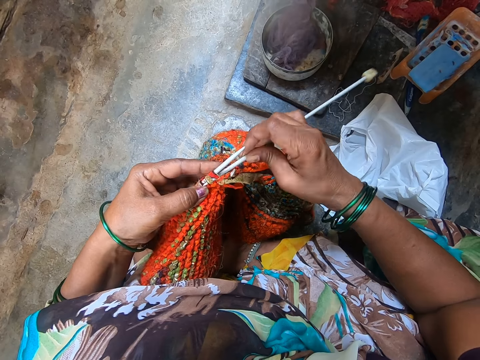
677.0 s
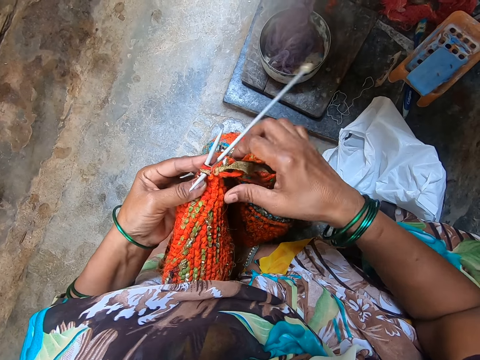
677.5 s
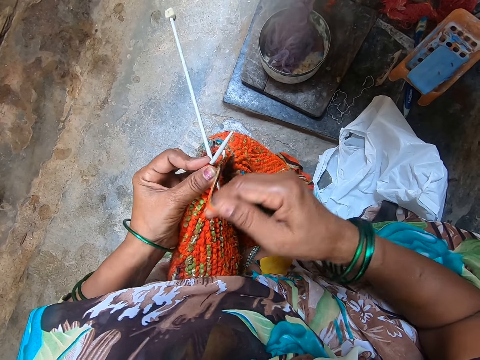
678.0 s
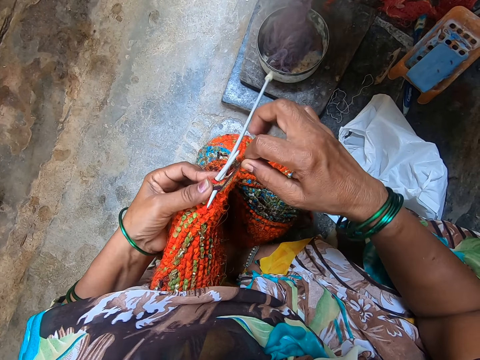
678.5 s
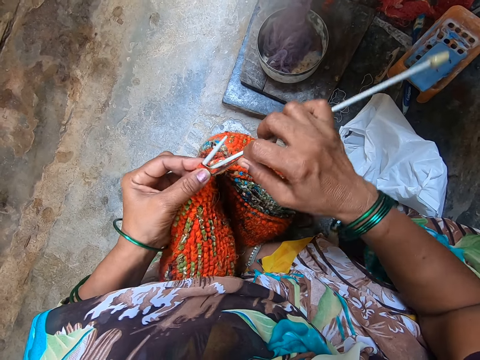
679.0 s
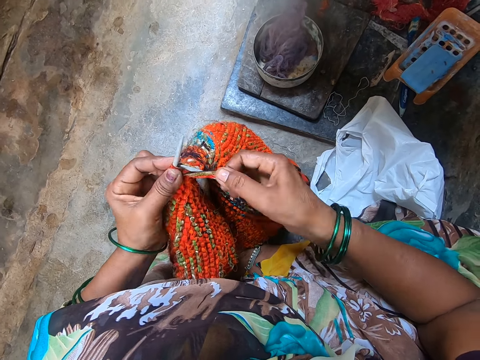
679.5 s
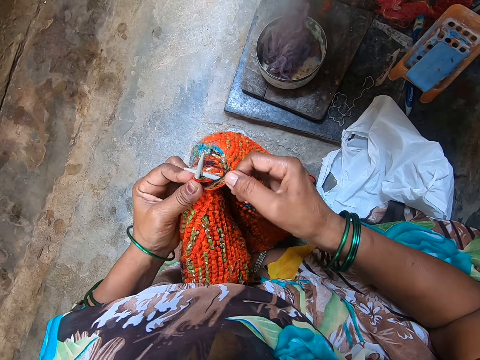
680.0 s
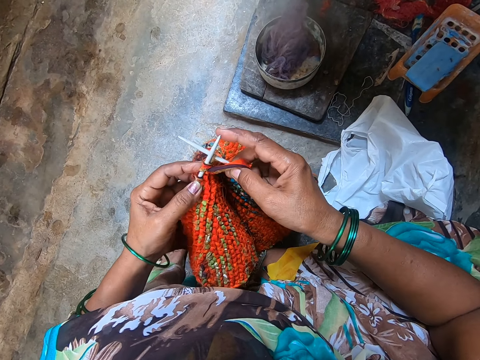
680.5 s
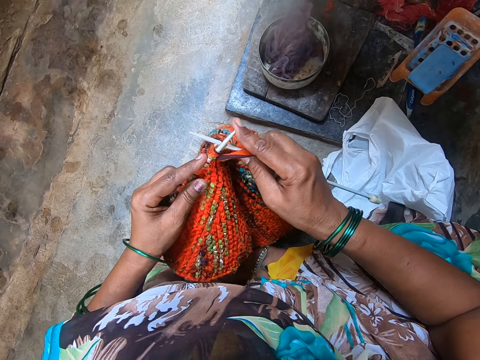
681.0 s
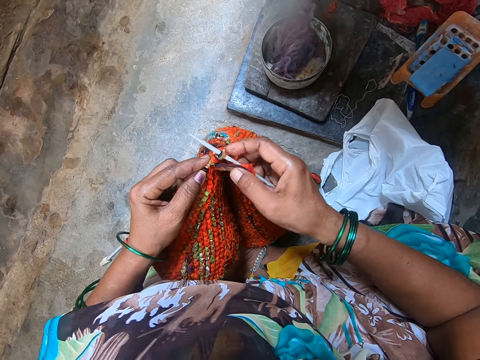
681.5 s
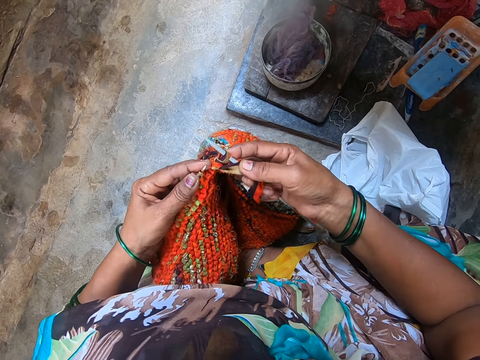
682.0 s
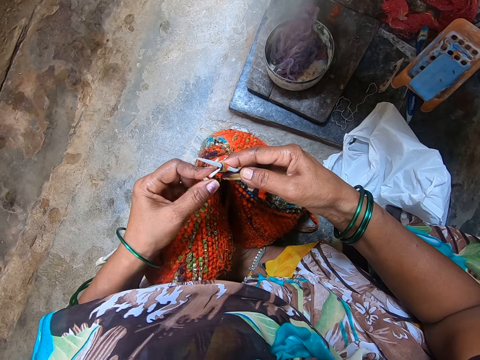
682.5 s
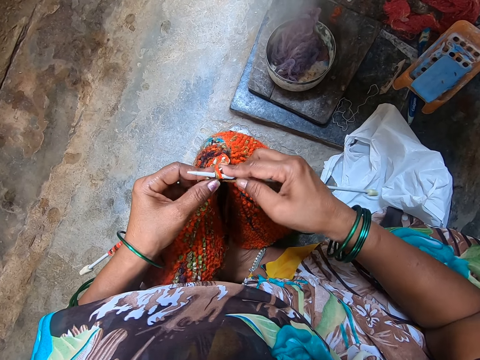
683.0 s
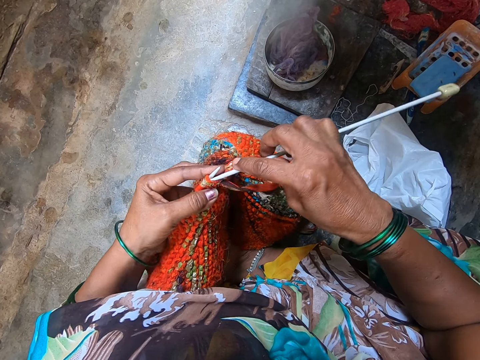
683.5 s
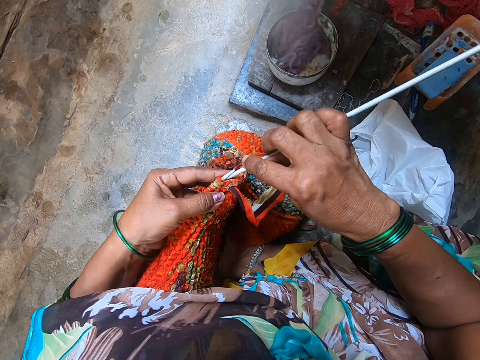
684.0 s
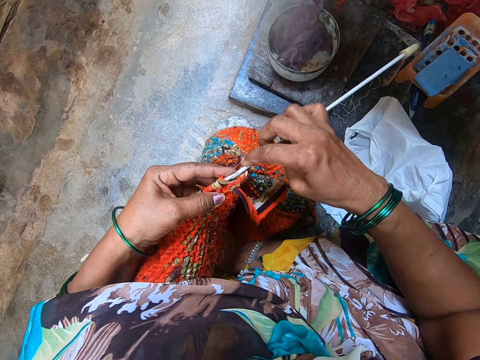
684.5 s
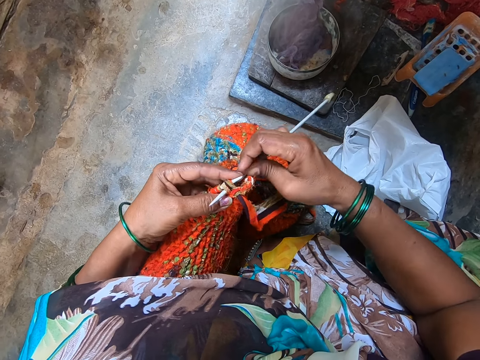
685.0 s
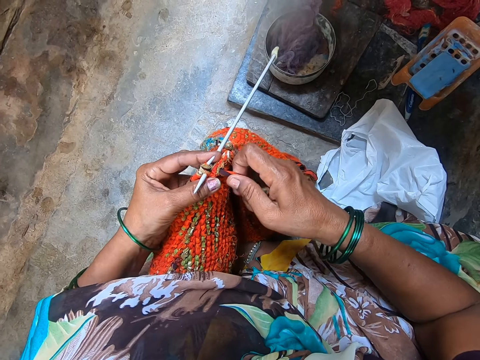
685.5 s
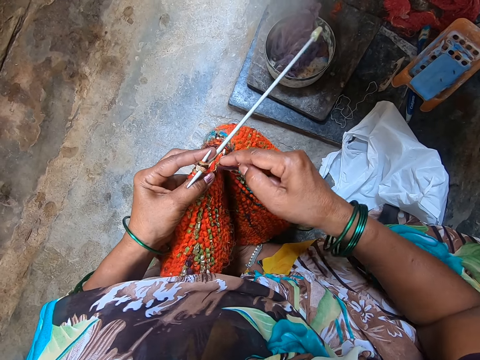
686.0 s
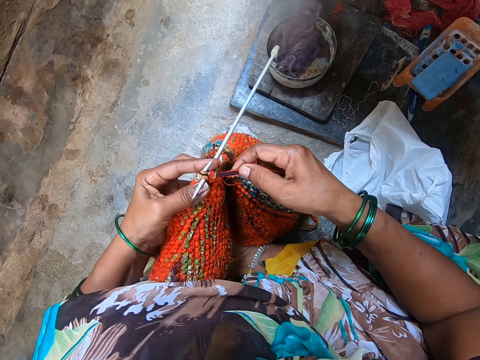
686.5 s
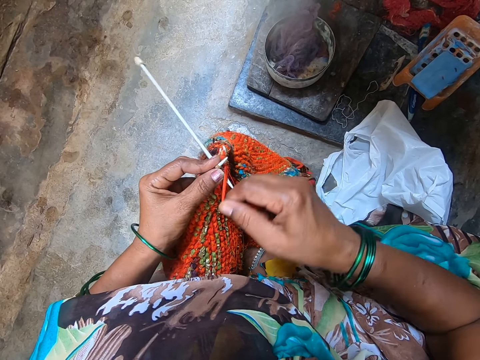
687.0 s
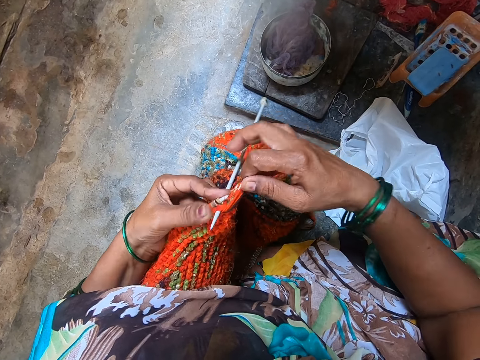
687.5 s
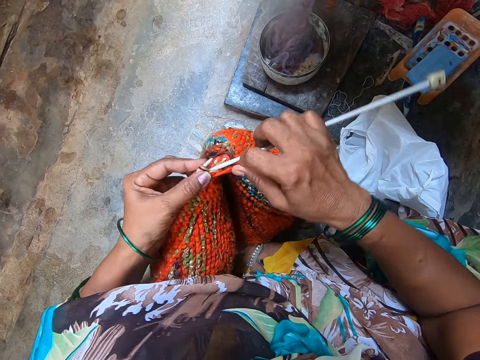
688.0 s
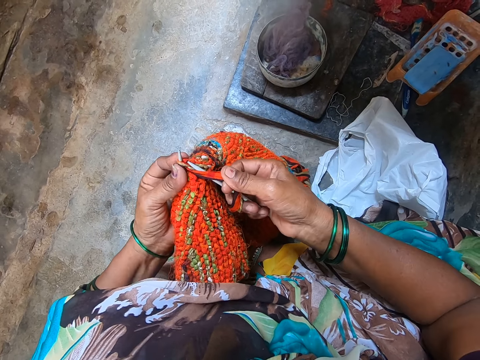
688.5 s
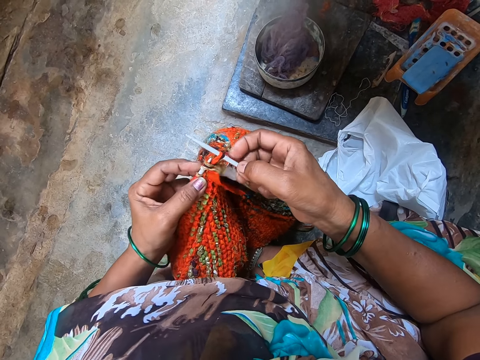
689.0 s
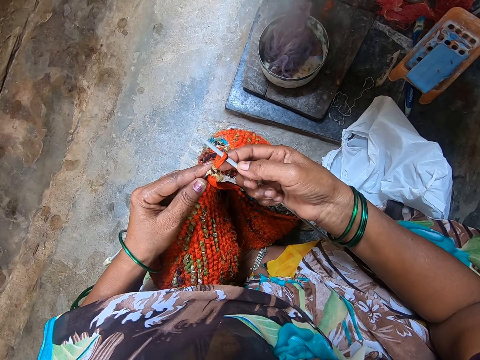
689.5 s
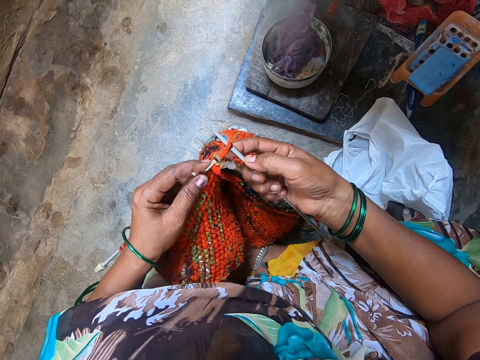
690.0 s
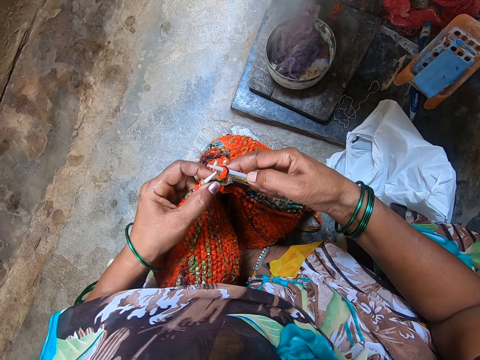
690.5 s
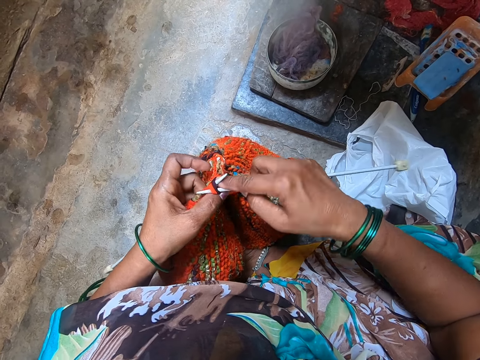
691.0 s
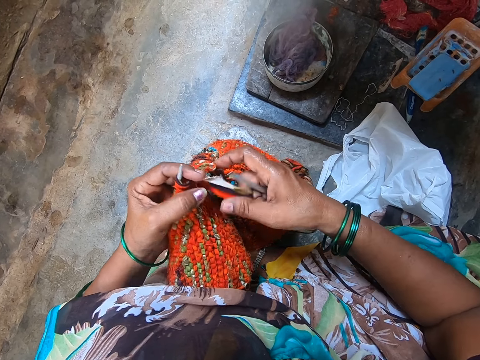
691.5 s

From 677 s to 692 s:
The camera wearer knits the fabric with yarn and the knitting needles. They knit the cloth with the knitting needle.

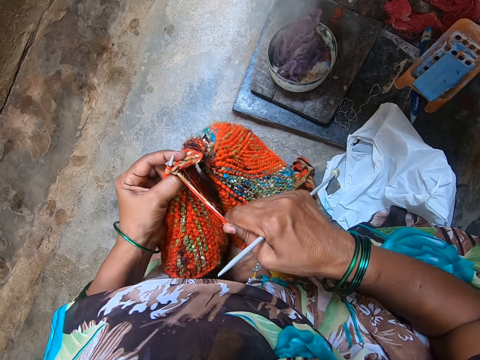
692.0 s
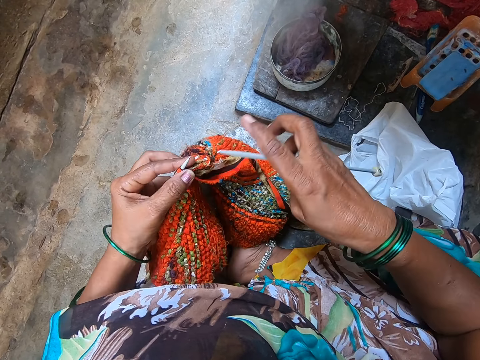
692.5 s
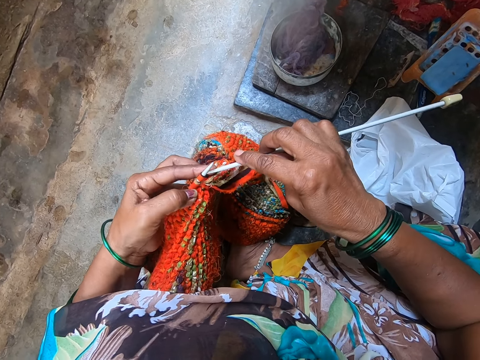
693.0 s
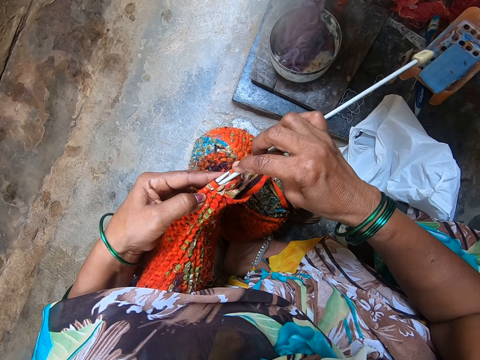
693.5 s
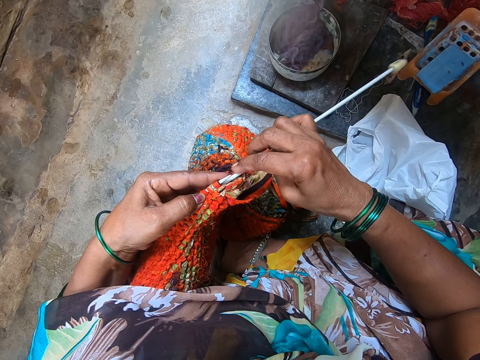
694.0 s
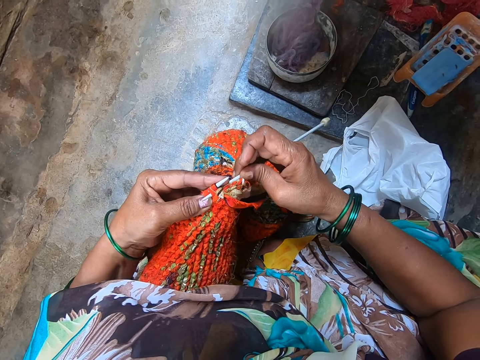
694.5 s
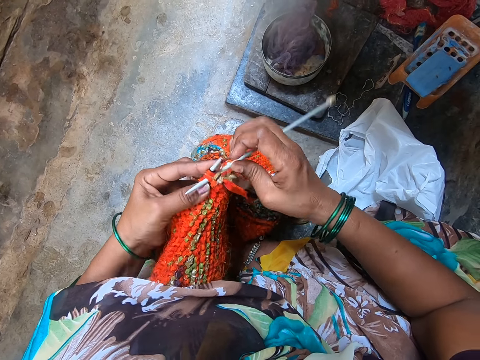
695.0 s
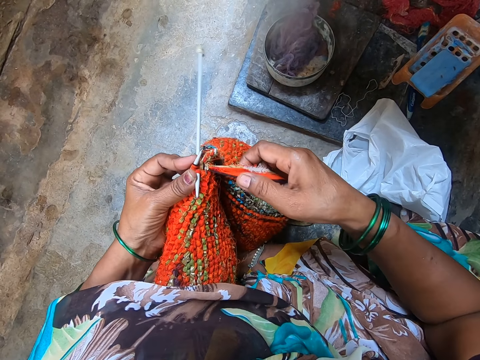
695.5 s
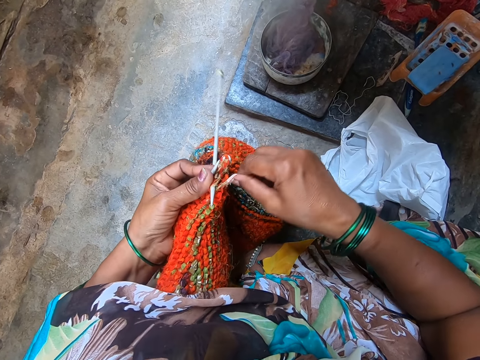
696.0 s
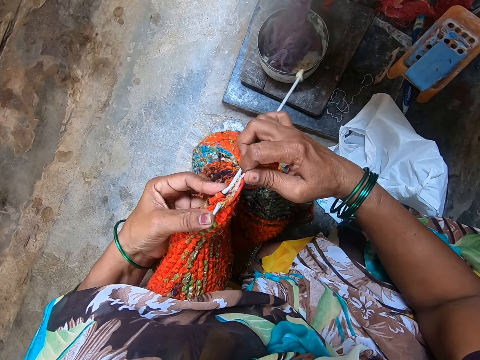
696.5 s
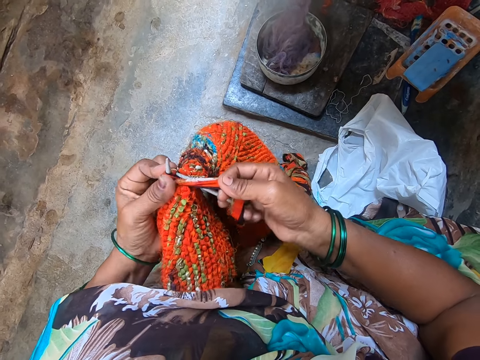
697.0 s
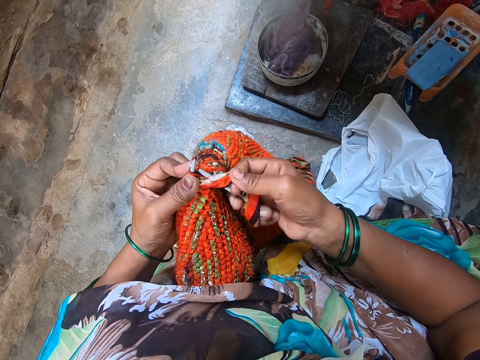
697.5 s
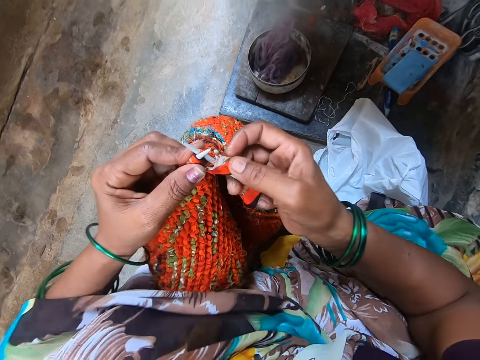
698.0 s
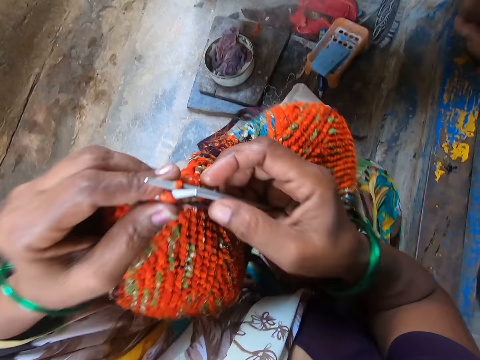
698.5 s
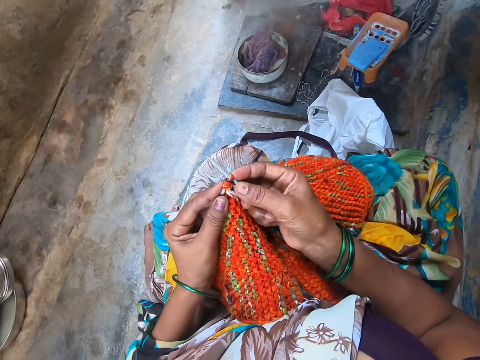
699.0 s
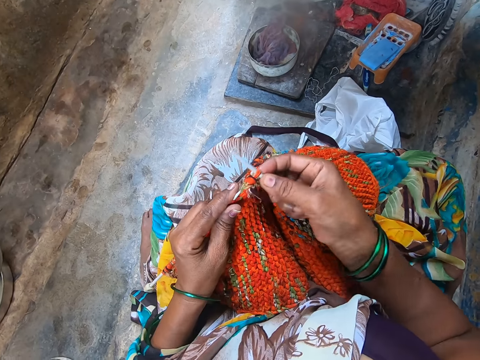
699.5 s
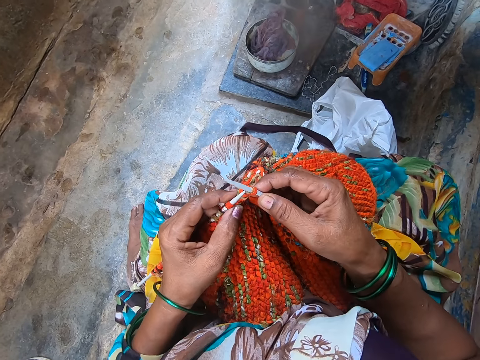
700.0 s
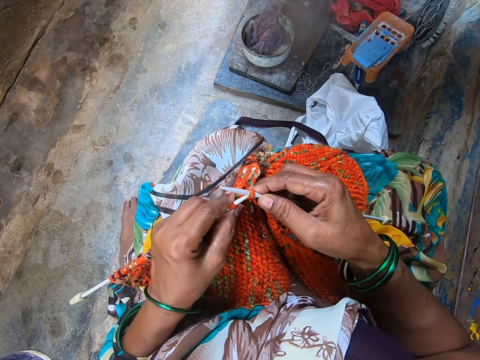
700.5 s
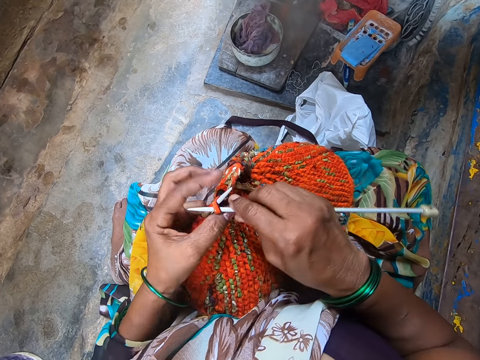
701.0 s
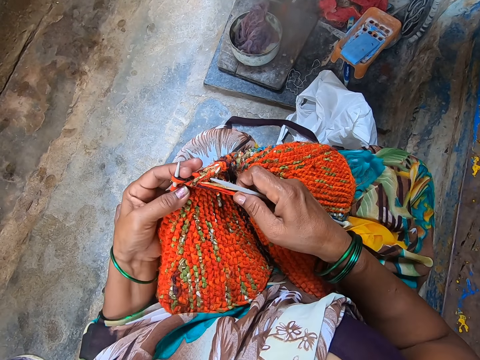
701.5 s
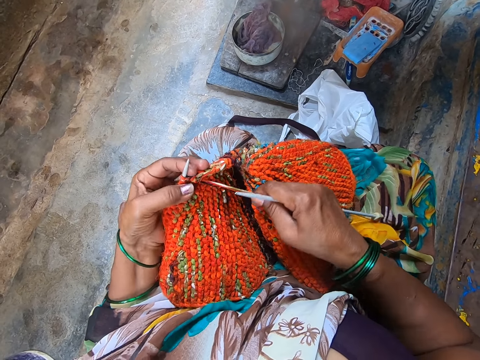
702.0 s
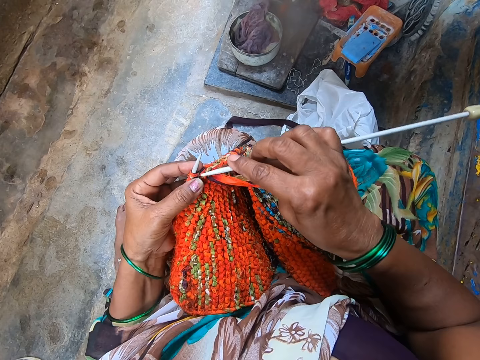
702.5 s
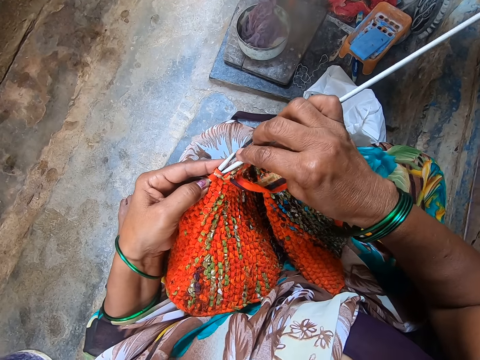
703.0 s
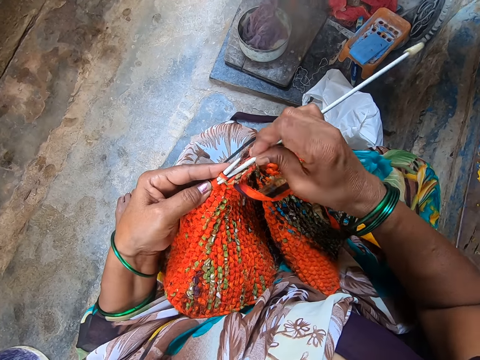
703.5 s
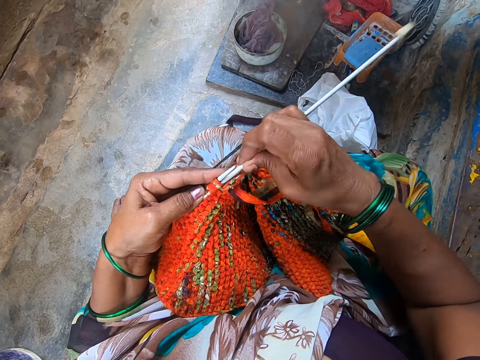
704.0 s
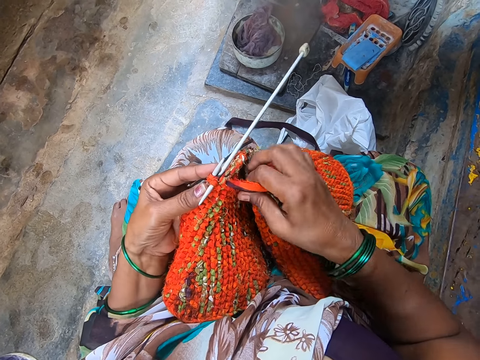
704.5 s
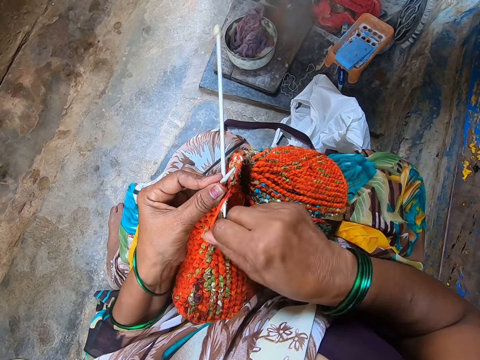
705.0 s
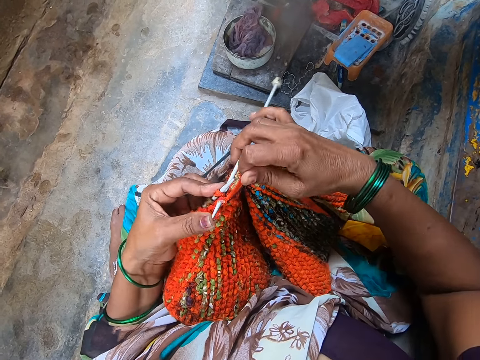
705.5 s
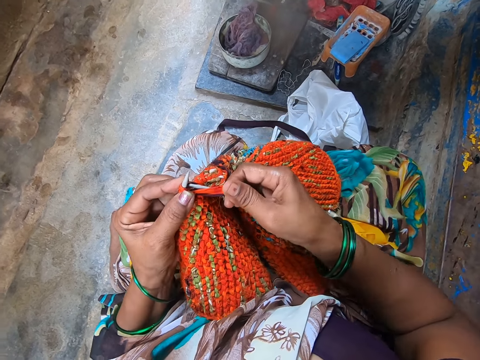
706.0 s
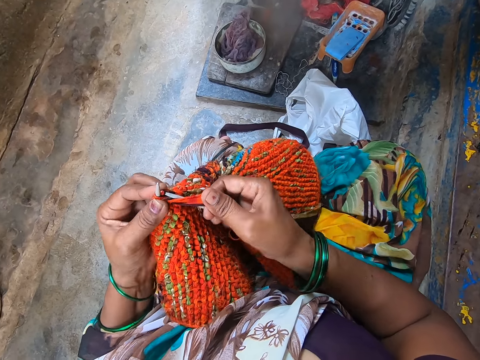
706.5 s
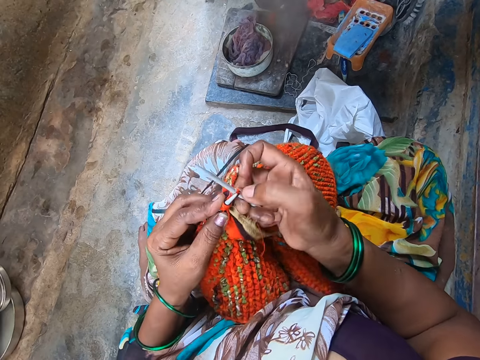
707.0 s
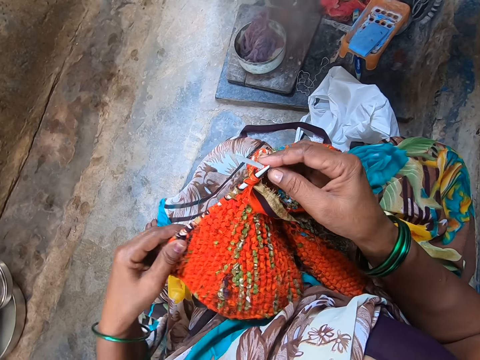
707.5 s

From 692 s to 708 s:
The camera wearer pulls up the cloth. They knit the cloth with a knitting needle.
